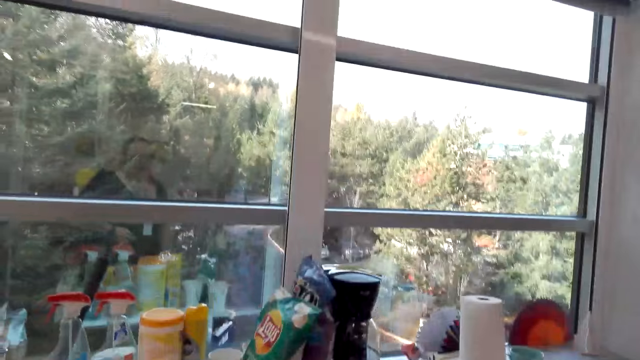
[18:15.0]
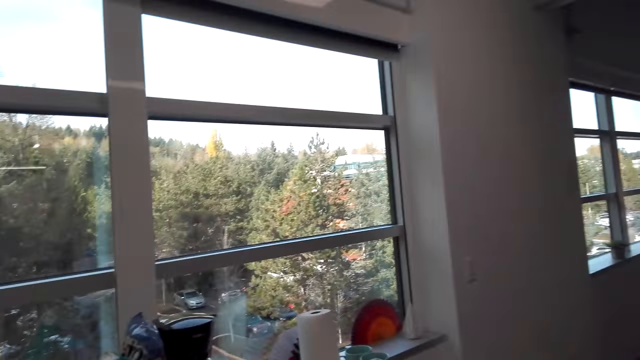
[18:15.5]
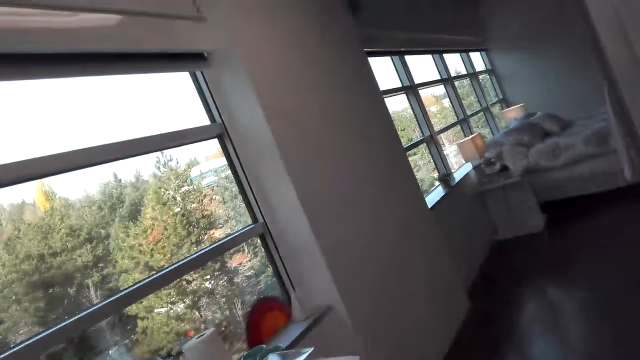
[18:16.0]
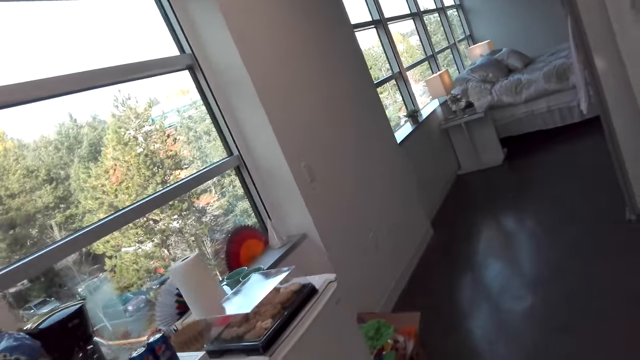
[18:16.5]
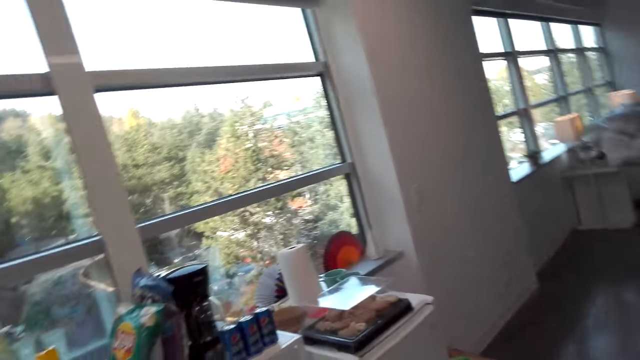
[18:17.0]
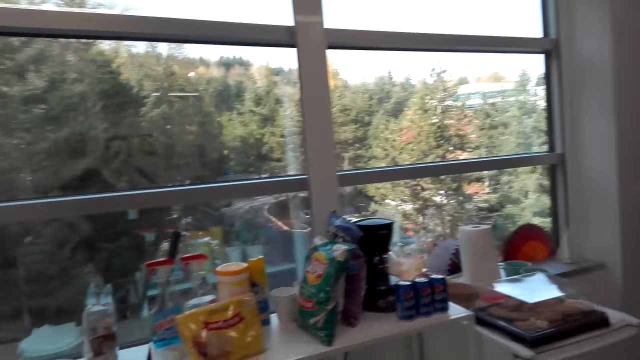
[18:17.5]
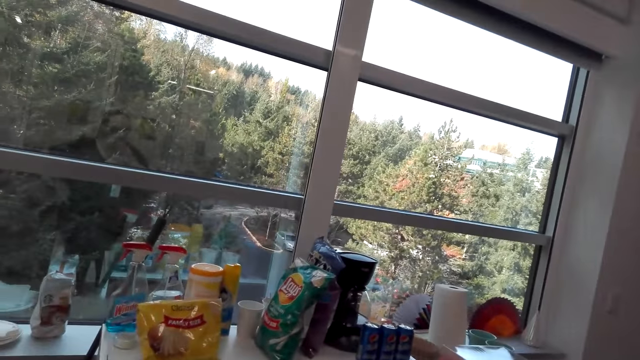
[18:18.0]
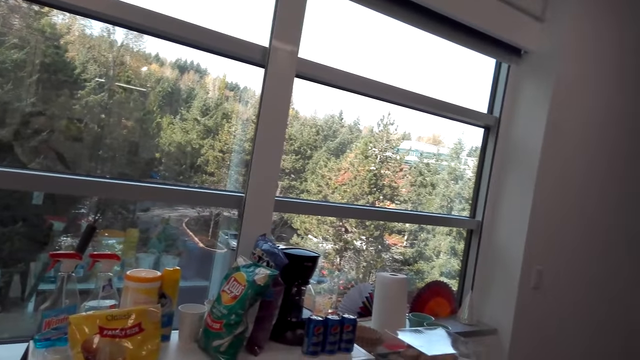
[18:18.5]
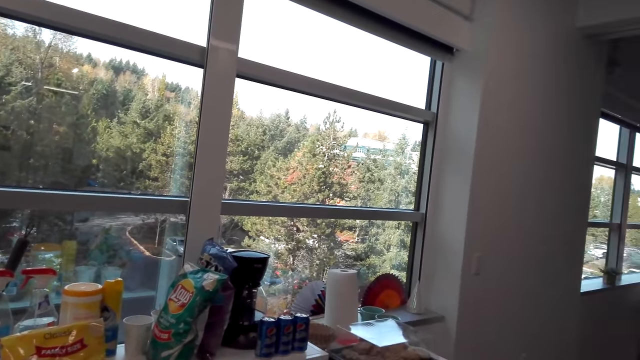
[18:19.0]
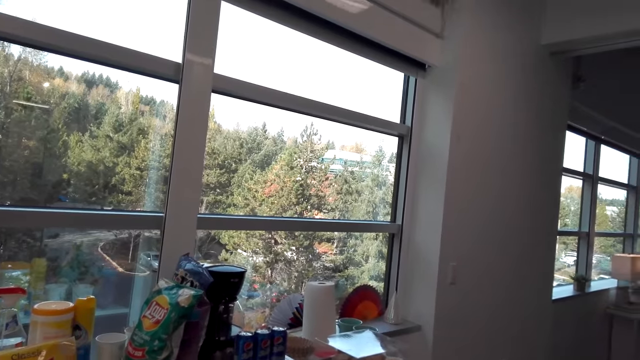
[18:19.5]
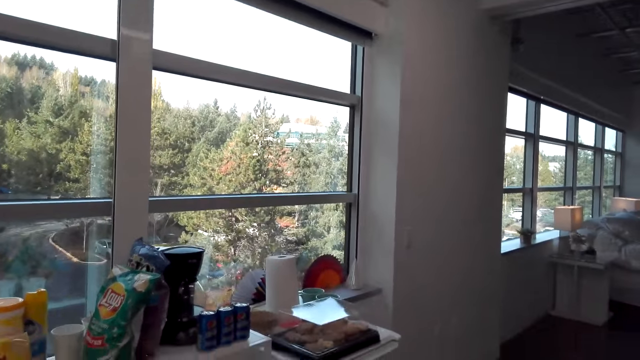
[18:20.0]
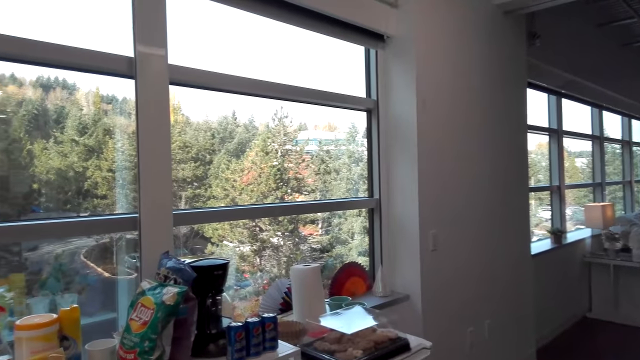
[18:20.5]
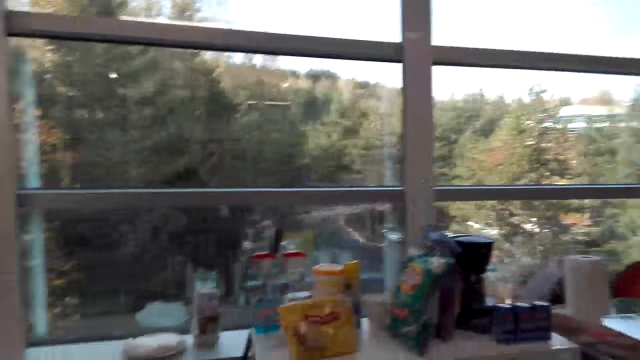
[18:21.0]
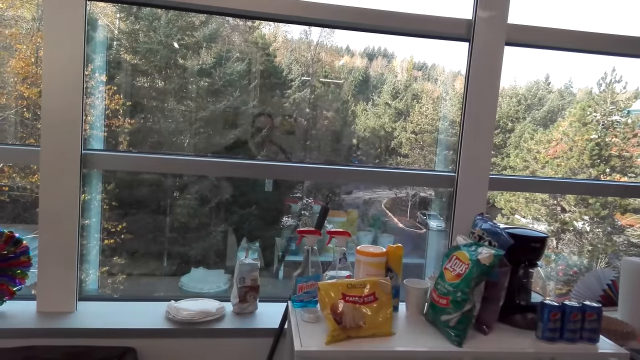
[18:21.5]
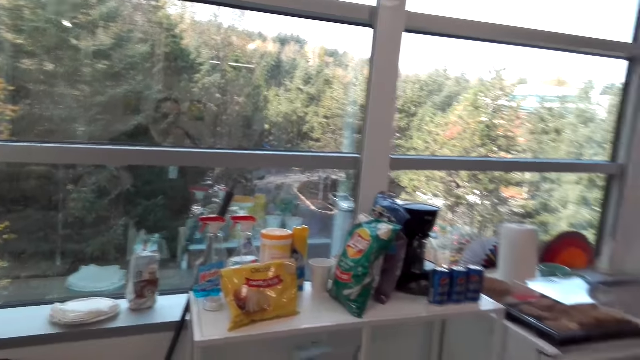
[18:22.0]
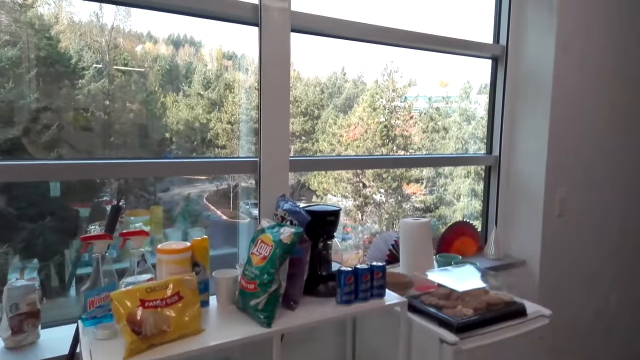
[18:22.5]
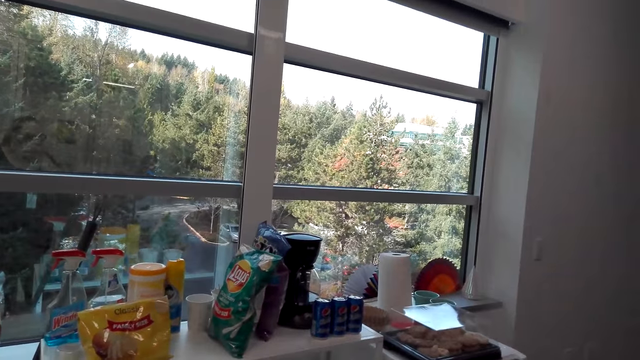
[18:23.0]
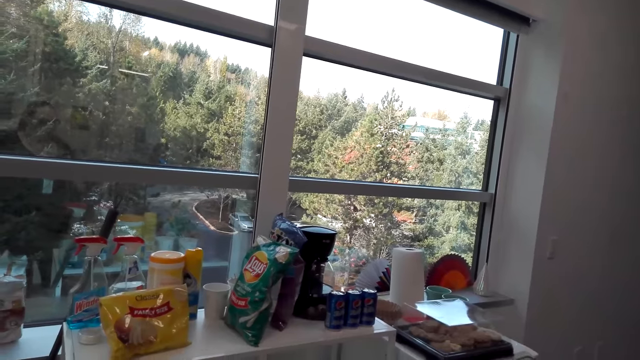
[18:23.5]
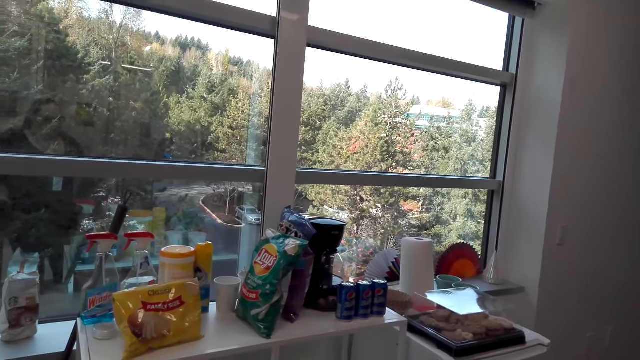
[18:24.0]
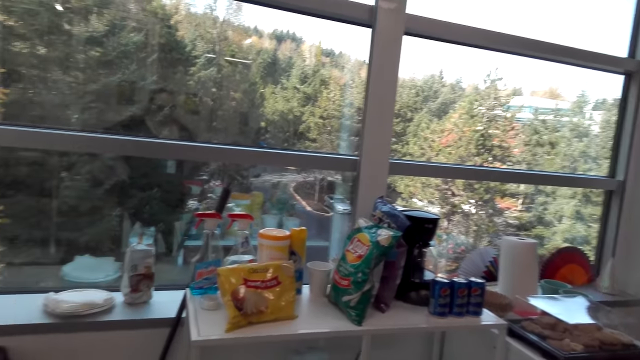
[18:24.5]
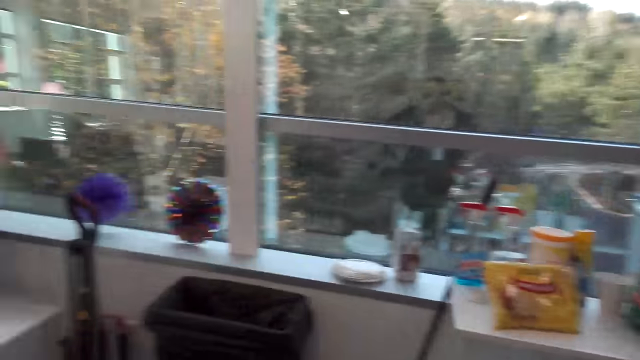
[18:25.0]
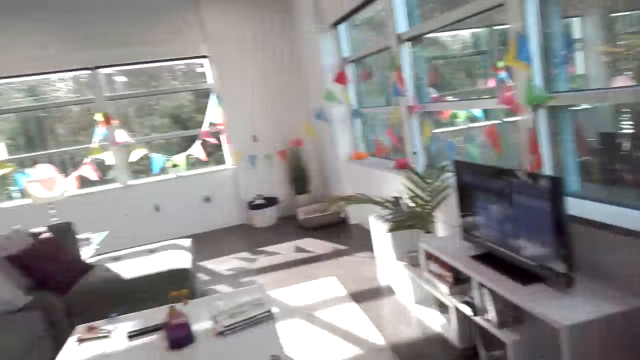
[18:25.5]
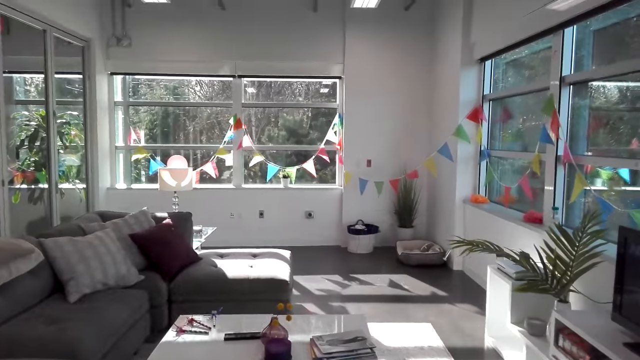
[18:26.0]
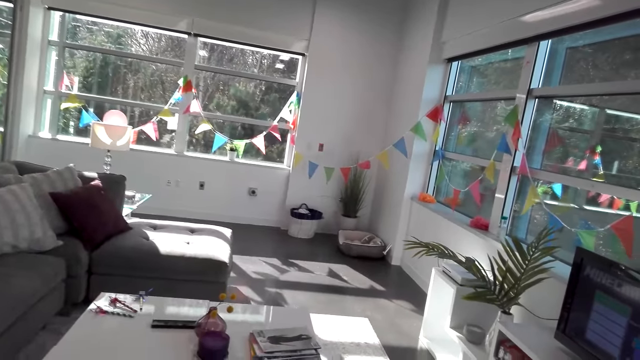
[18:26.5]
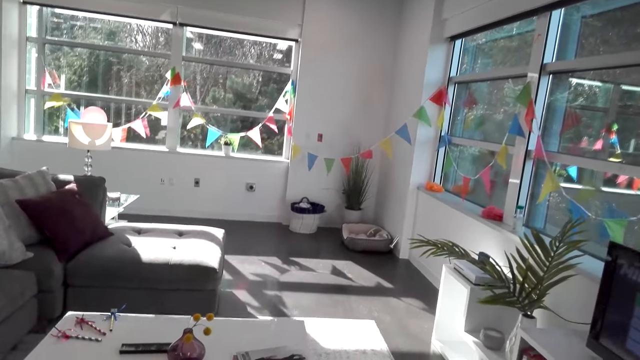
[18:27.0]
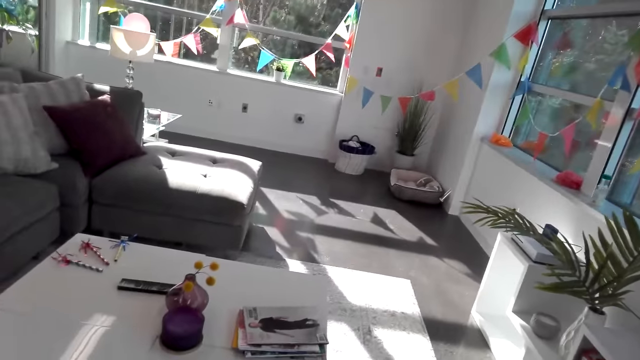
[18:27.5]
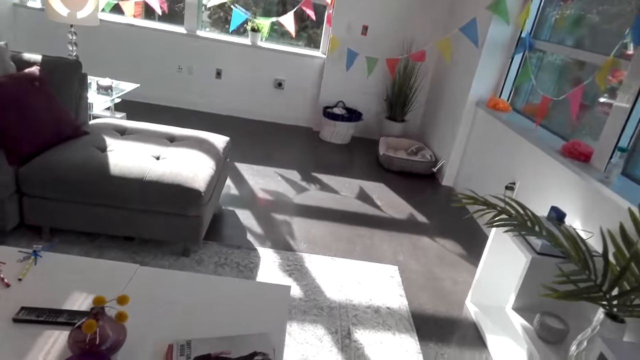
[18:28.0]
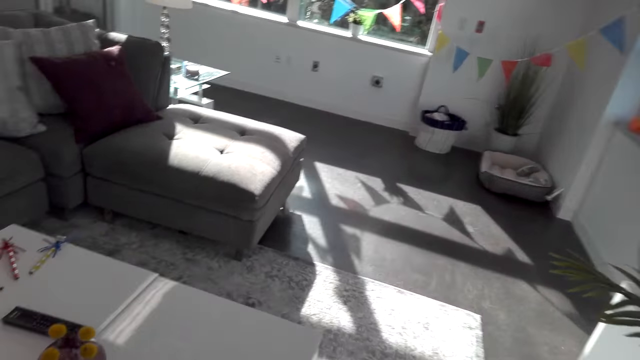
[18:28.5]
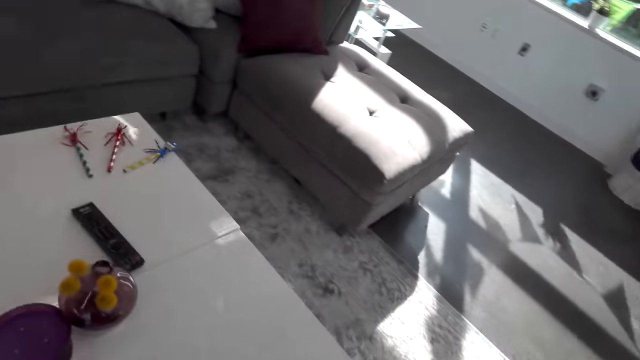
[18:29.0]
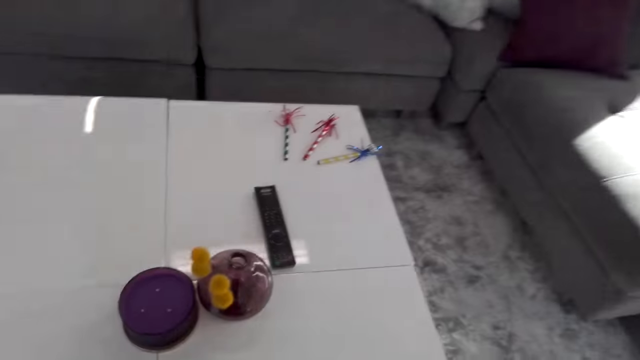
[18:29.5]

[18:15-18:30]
The camera wearer talks to a man. The man talks to the camera wearer. The camera wearer talks to the man. The man talks to the camera wearer. The camera wearer walks around.

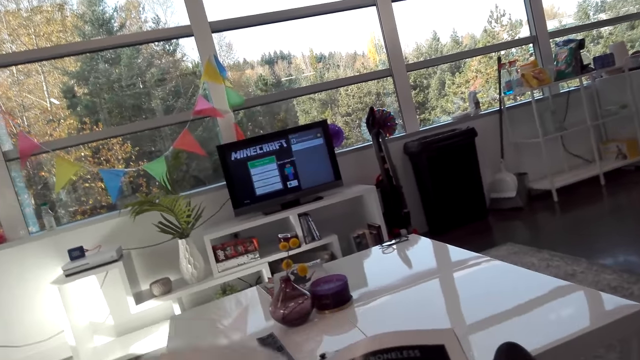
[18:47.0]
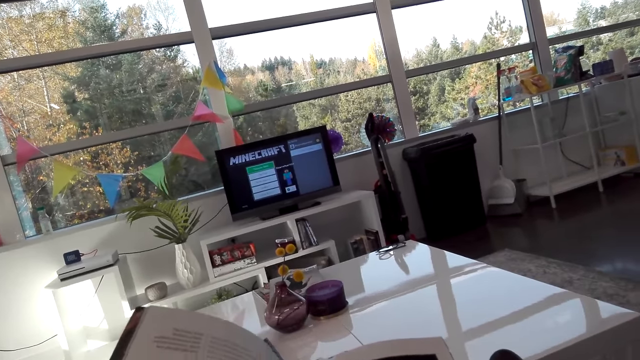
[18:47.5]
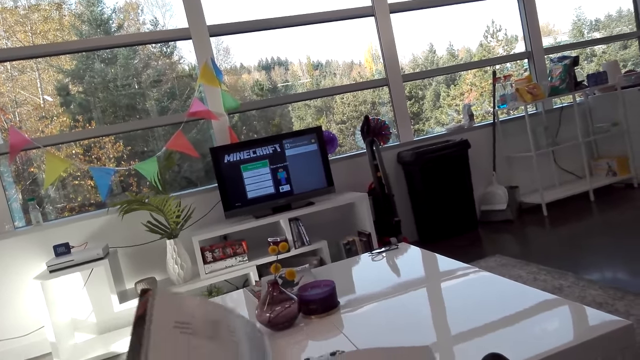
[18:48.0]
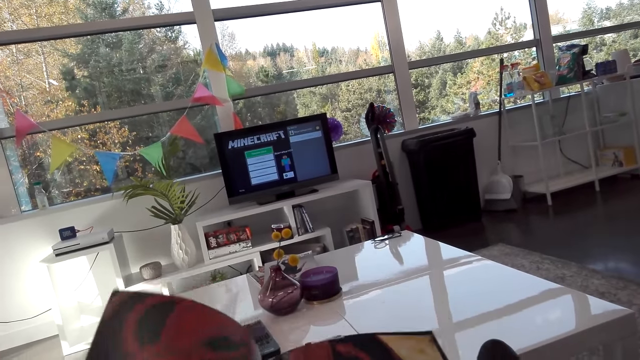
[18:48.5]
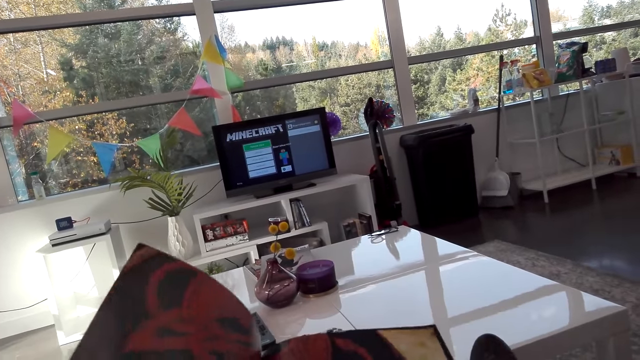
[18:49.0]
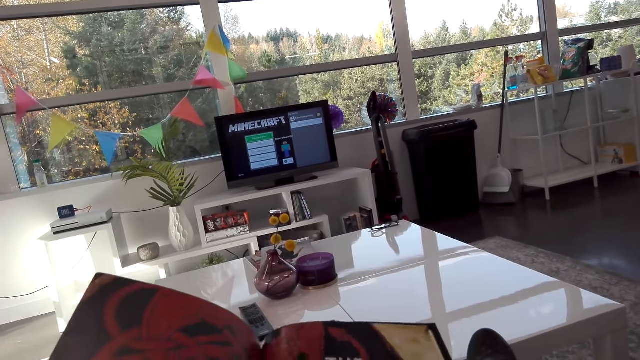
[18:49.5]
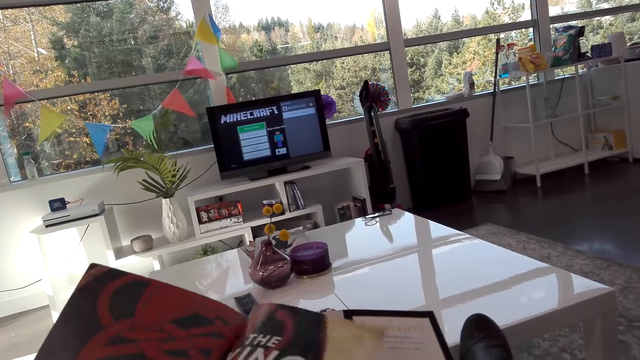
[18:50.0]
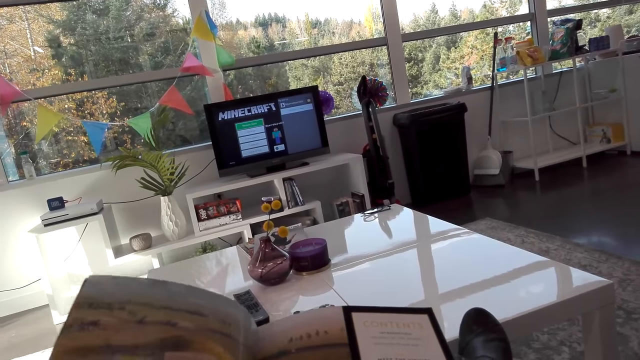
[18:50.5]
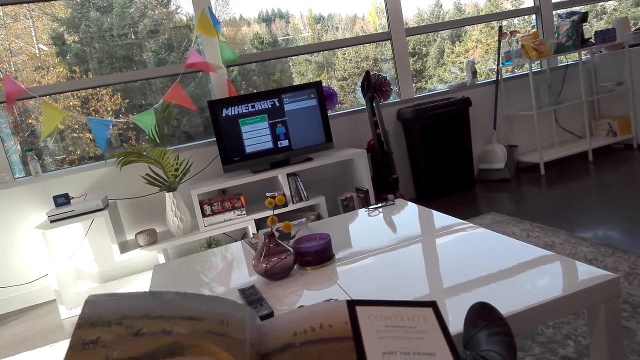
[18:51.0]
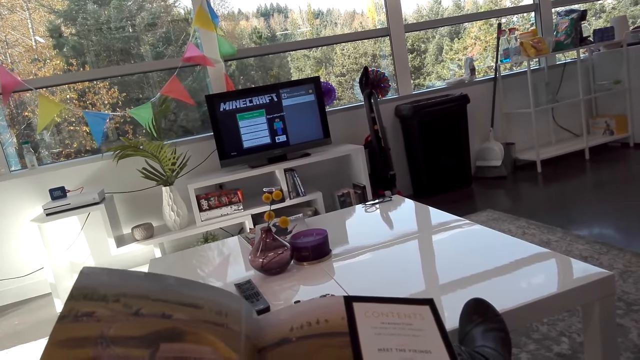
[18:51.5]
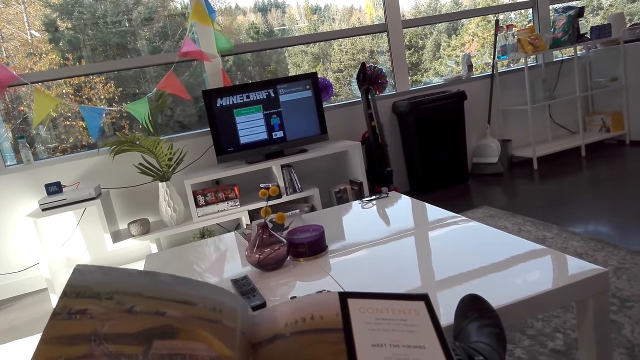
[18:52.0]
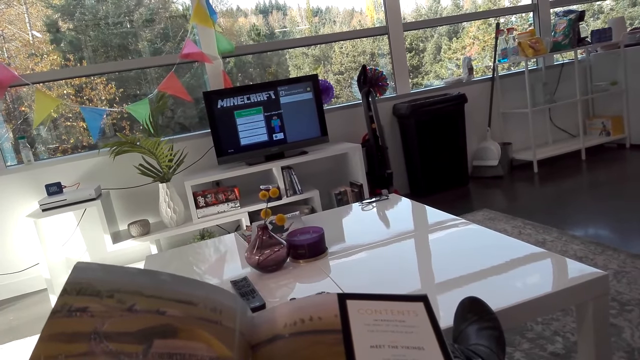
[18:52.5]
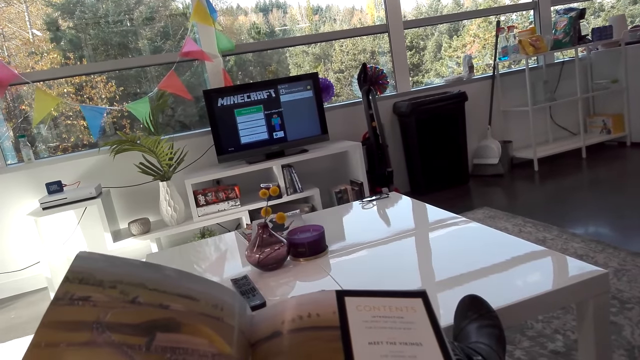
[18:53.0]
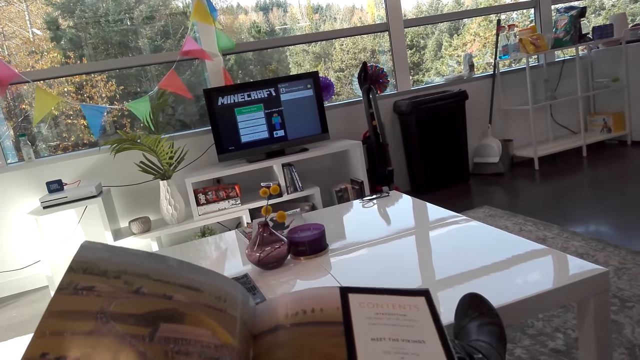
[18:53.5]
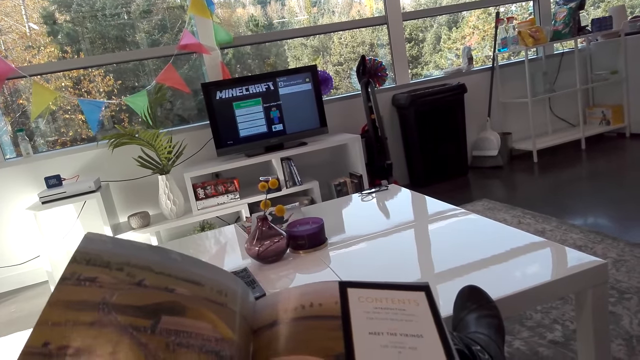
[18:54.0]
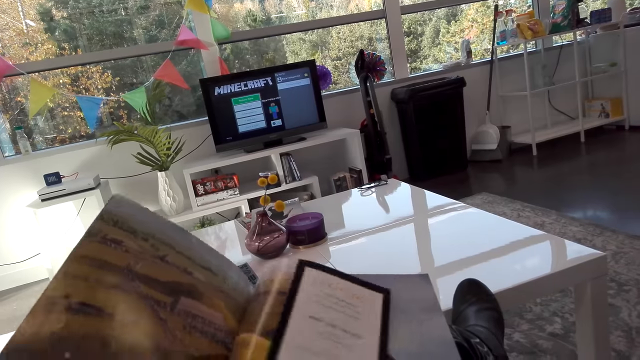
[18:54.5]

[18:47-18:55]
The camera wearer reads the magazine. They turn pages. They read the magazine.
